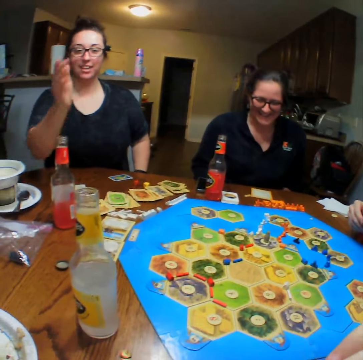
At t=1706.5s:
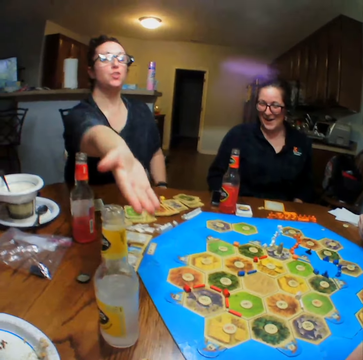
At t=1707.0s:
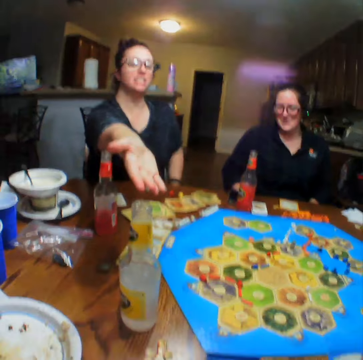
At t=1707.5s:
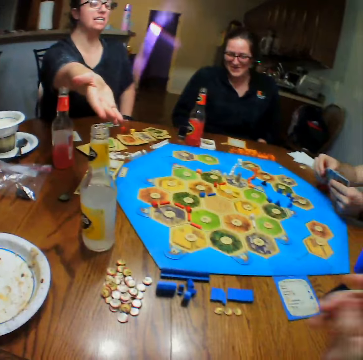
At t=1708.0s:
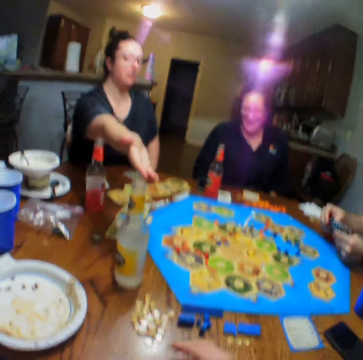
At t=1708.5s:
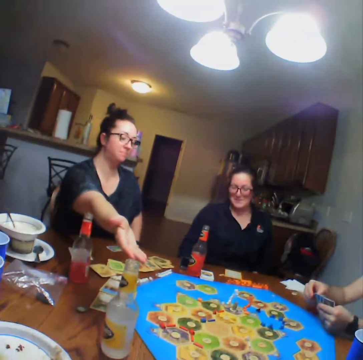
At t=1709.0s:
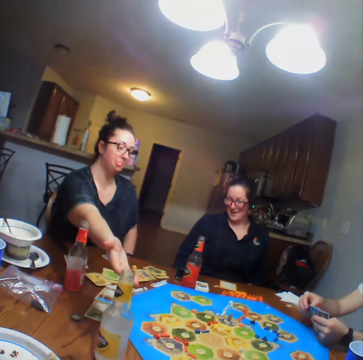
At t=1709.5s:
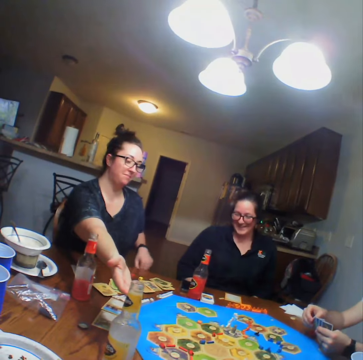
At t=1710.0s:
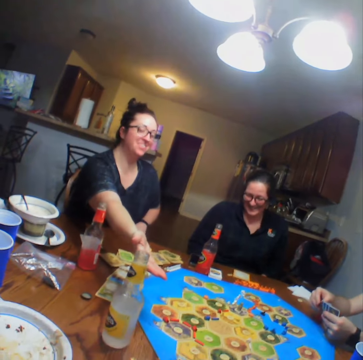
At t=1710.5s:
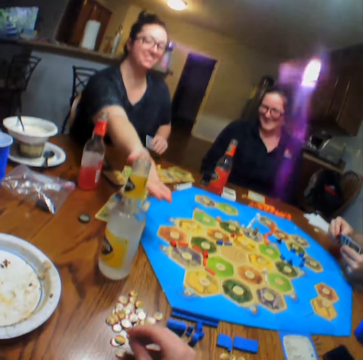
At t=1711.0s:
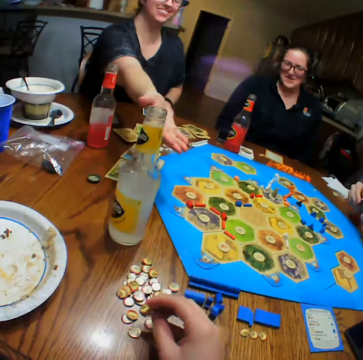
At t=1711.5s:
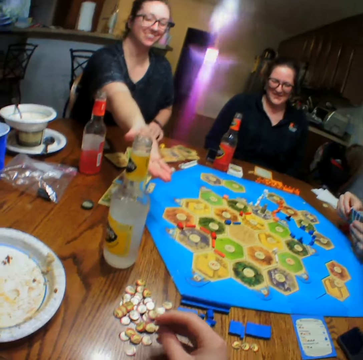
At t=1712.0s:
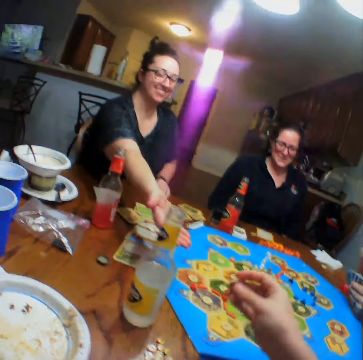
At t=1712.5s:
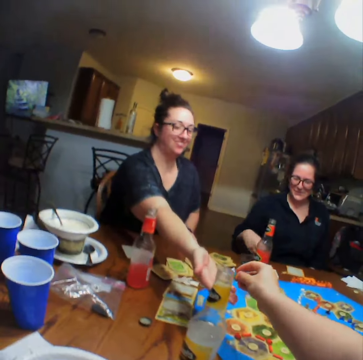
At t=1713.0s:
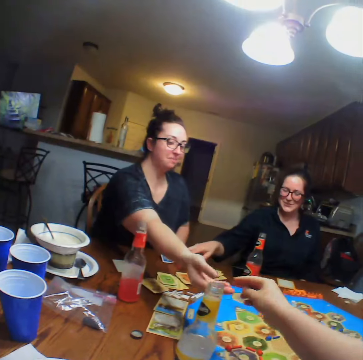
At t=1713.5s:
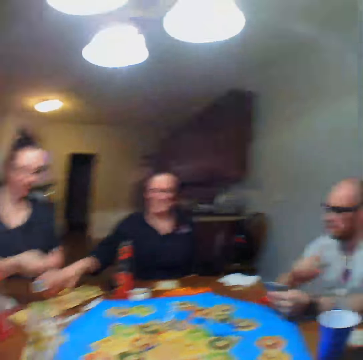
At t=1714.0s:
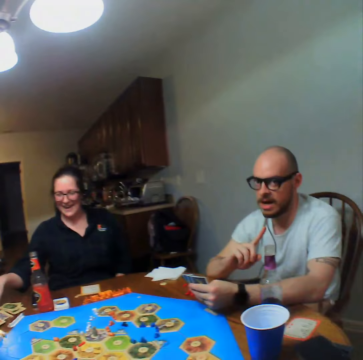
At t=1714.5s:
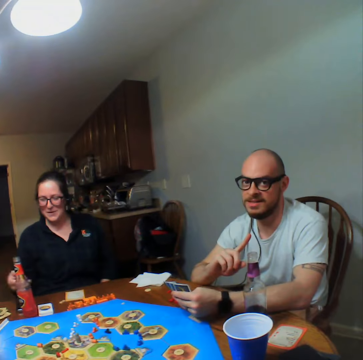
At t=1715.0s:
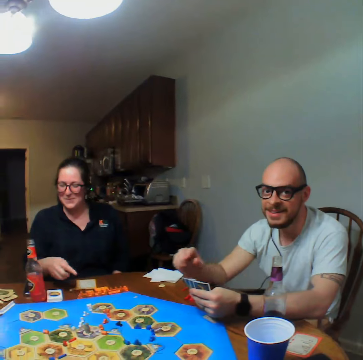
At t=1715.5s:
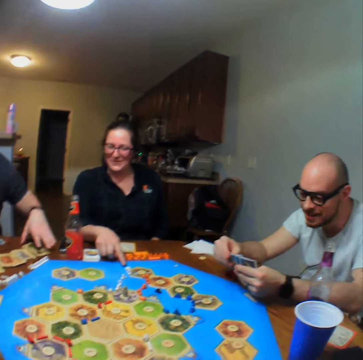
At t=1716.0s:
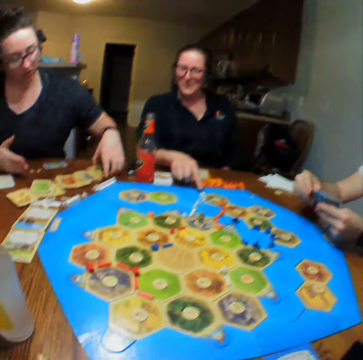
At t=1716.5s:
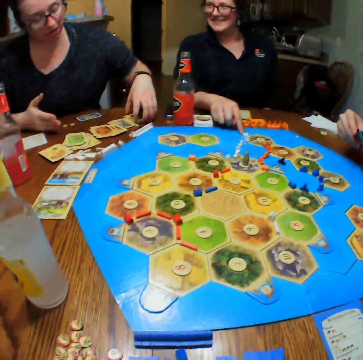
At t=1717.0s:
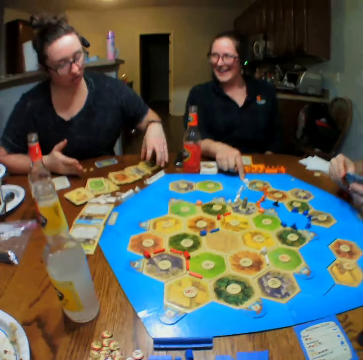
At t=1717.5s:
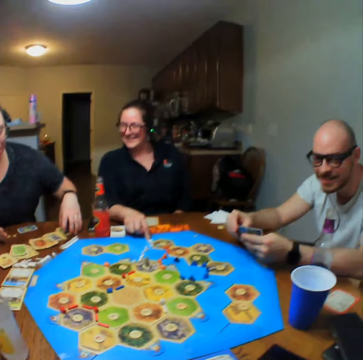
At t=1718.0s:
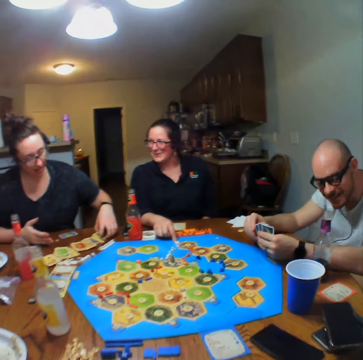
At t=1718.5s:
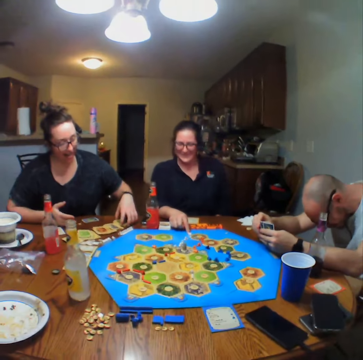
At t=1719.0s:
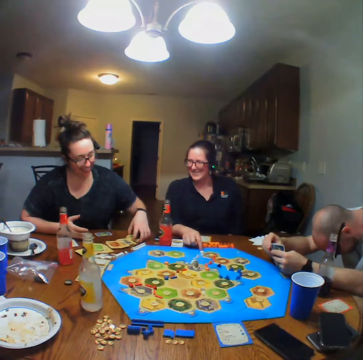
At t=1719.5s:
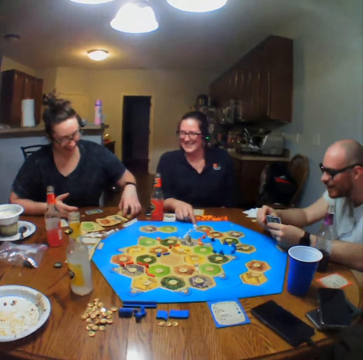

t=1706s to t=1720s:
The camera wearer gives a lady the dice. They arrange the dice on the table. They give the lady the dice. They look at a man. The lady plays. The lady arranges cards on the table.

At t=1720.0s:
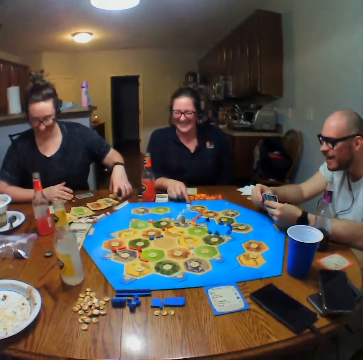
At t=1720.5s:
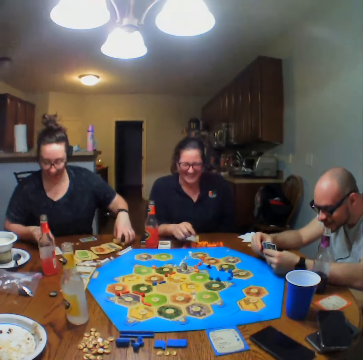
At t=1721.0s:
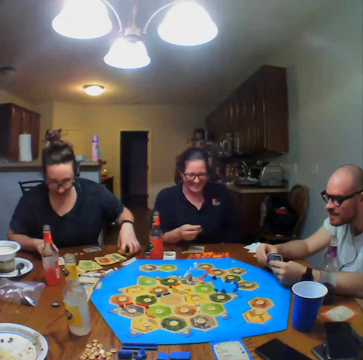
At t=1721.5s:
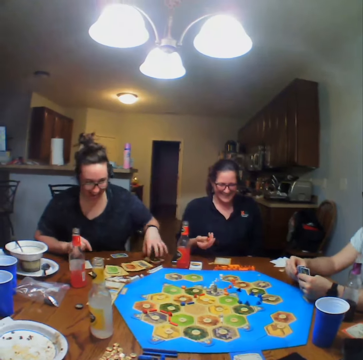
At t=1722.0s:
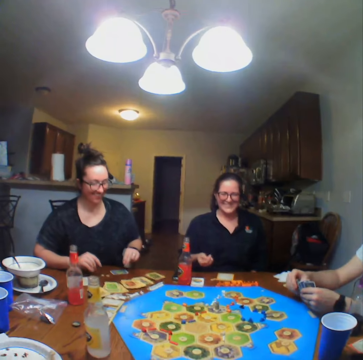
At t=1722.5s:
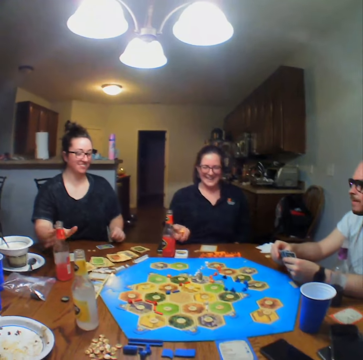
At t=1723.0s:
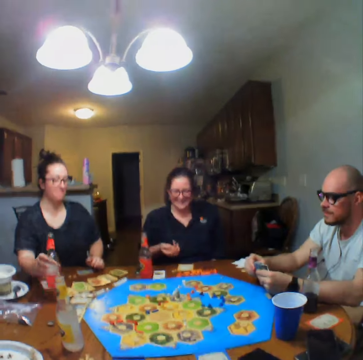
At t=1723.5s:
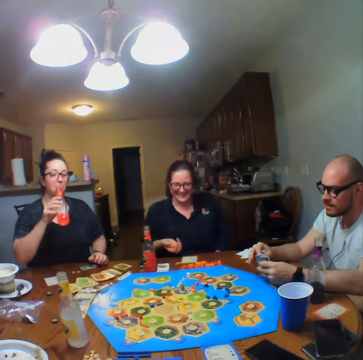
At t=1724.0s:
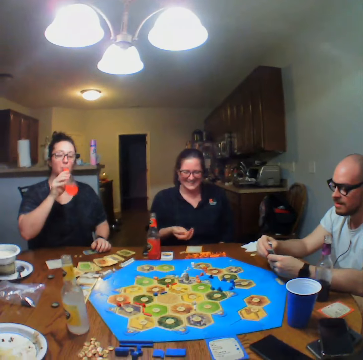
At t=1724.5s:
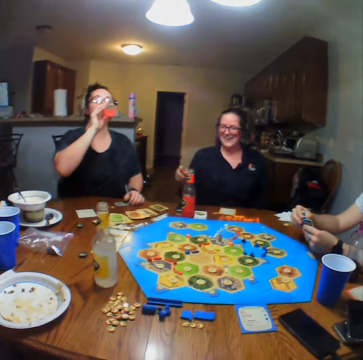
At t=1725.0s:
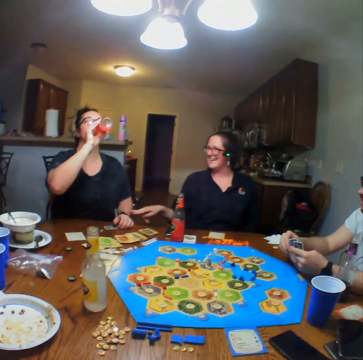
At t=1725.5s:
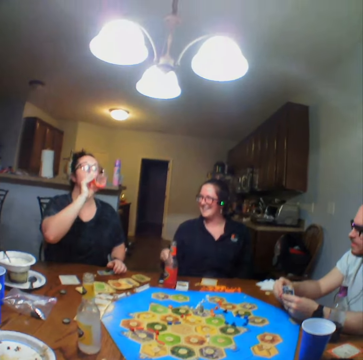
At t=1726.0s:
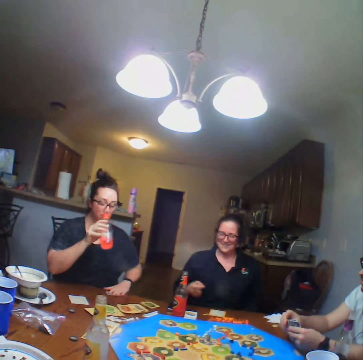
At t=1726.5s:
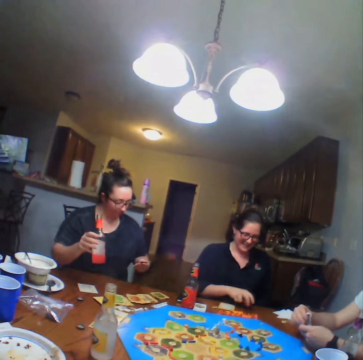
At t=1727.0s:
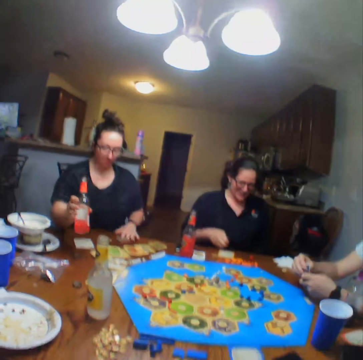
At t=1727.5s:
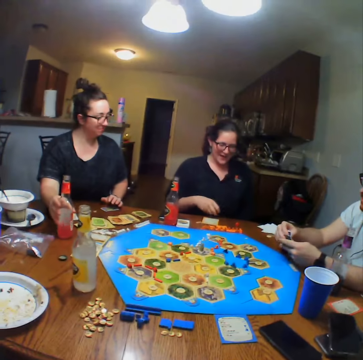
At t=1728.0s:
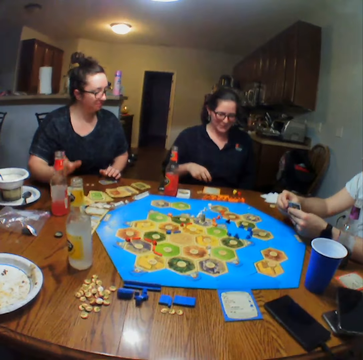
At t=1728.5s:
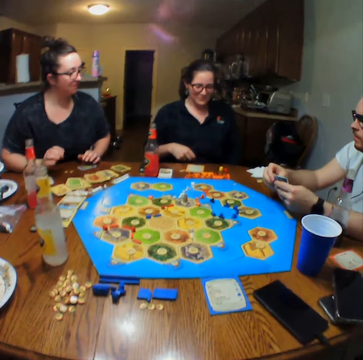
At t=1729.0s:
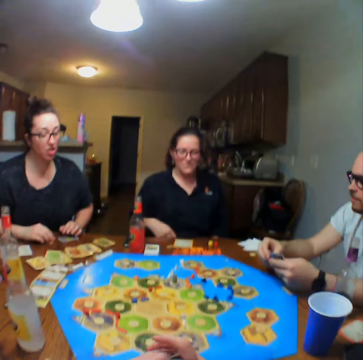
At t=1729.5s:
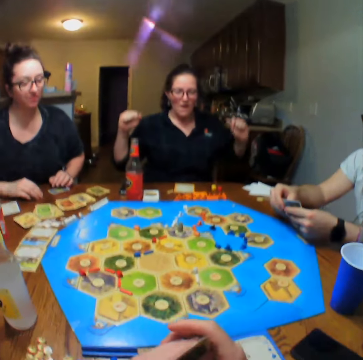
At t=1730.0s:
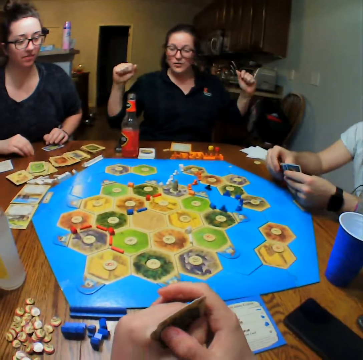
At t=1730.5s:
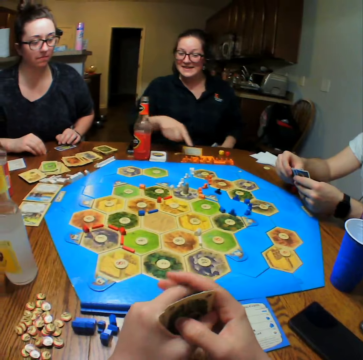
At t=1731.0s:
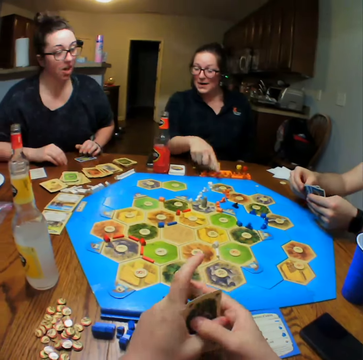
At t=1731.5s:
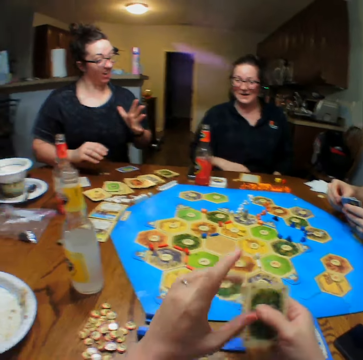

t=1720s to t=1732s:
A lady picks up a drink. Another lady tosses the dice. The first lady drinks a juice. The first lady places down the drink. The other lady talks.

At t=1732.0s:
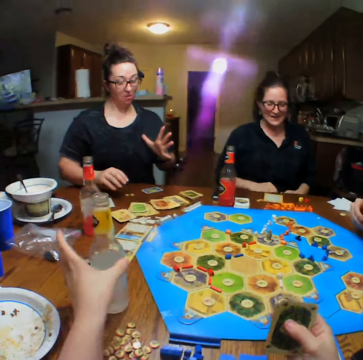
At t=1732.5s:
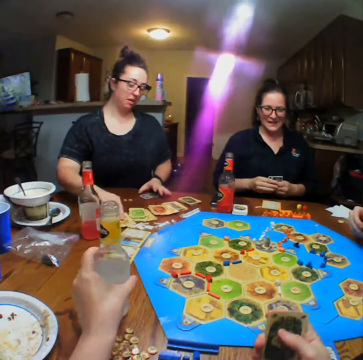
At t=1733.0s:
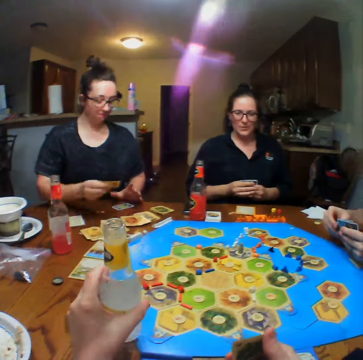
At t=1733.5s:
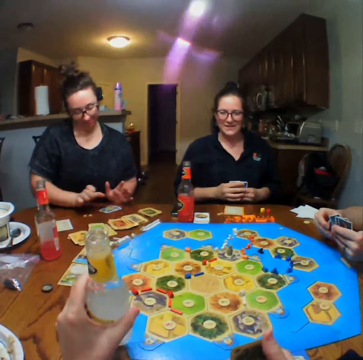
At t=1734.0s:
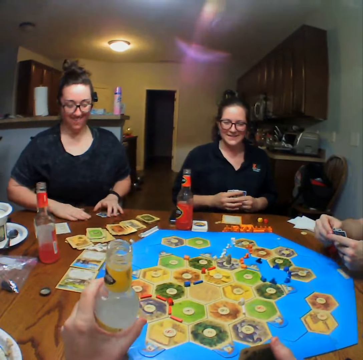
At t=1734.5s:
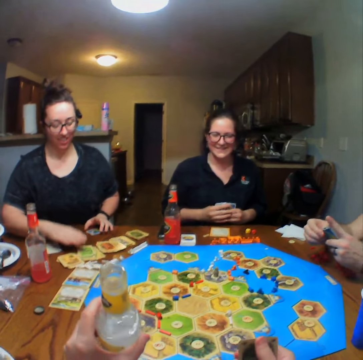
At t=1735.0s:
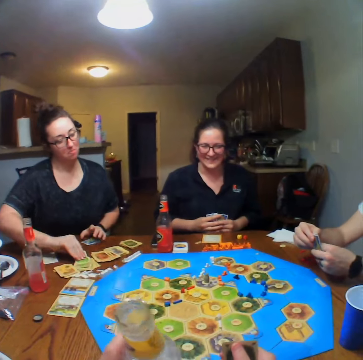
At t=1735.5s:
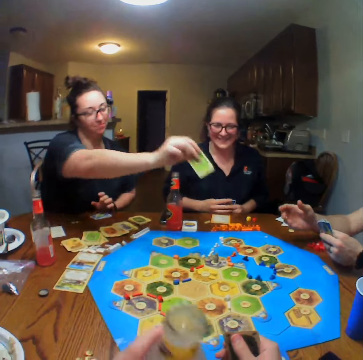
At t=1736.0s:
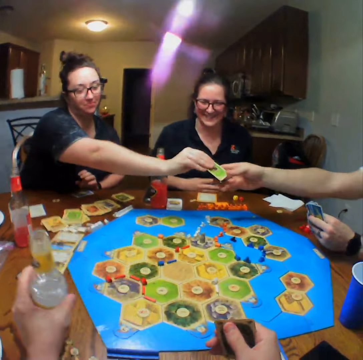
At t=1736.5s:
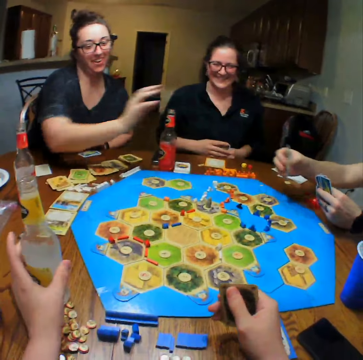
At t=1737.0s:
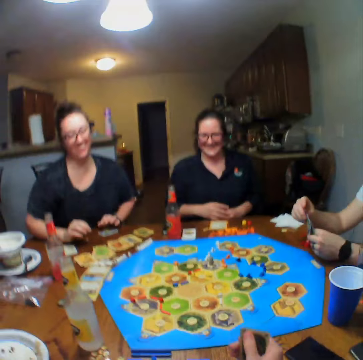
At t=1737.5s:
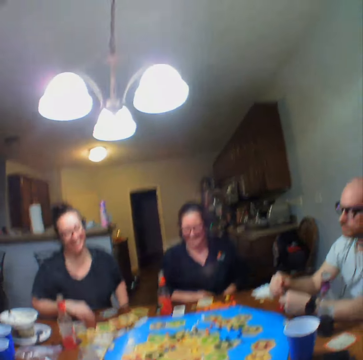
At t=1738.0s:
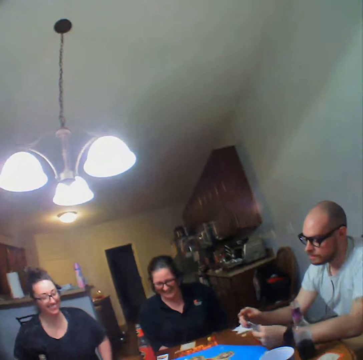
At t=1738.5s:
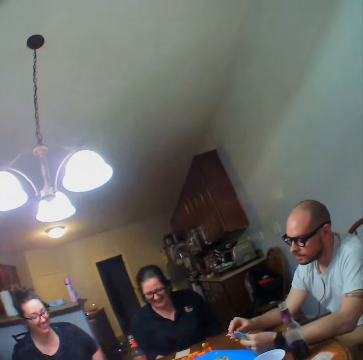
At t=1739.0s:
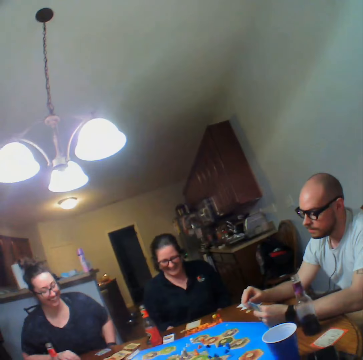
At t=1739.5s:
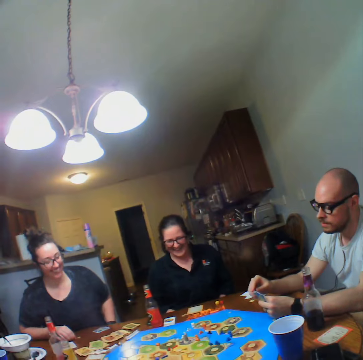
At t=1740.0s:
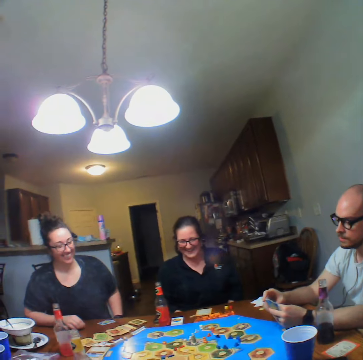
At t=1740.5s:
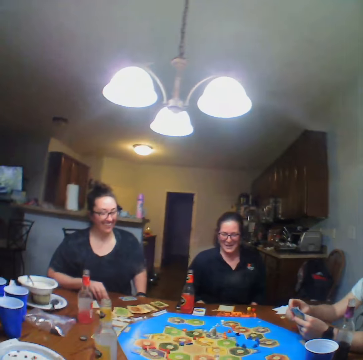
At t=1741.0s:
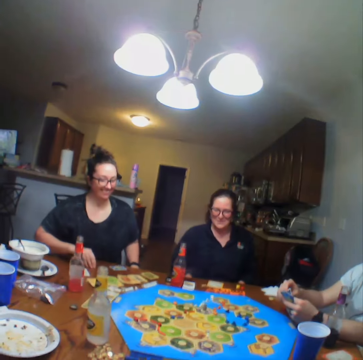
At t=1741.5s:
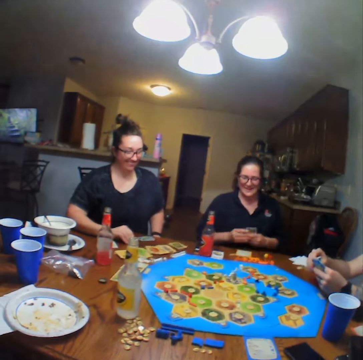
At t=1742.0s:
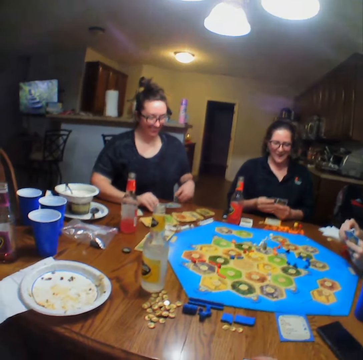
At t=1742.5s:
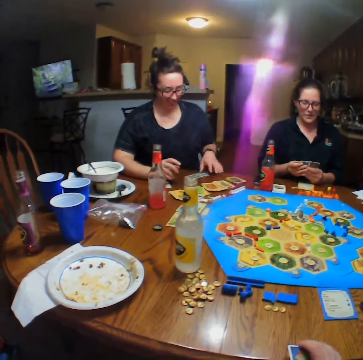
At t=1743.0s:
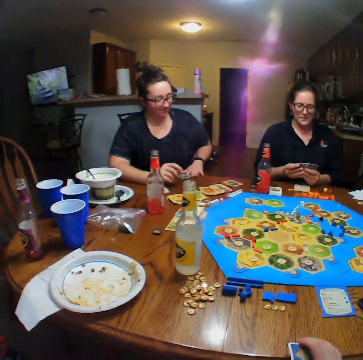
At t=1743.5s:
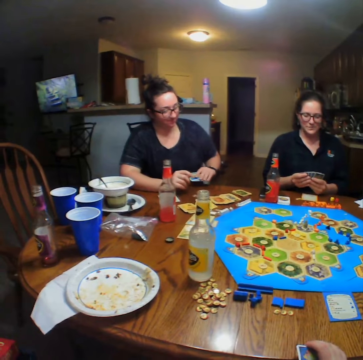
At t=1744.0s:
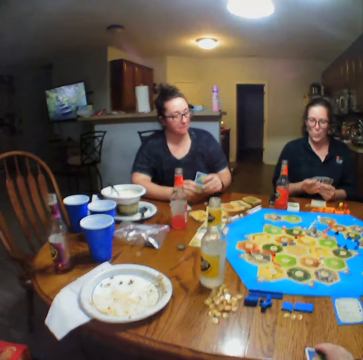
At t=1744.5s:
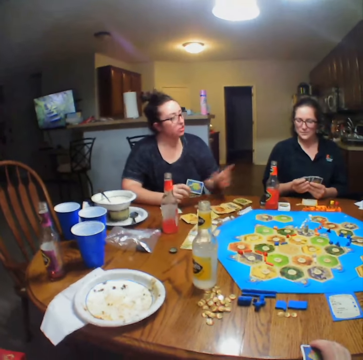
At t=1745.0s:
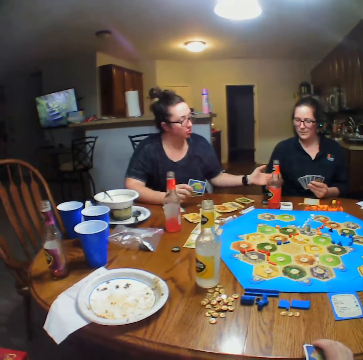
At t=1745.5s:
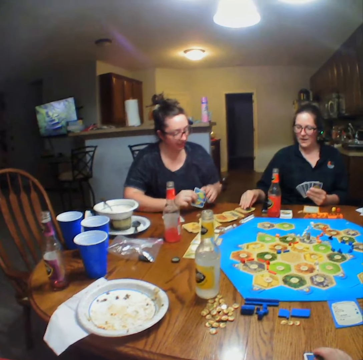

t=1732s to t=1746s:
The camera wearer takes a drink. A lady takes a card. The camera wearer drinks. The lady places down the card, takes the card and gives a man the card. The man looks at the card. The lady picks up the card.
